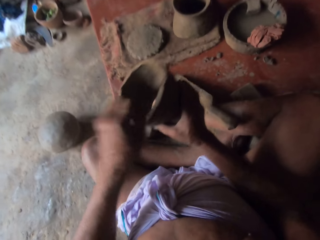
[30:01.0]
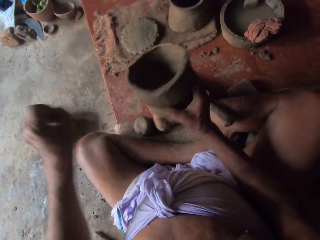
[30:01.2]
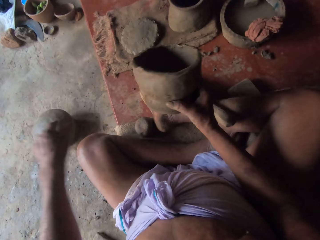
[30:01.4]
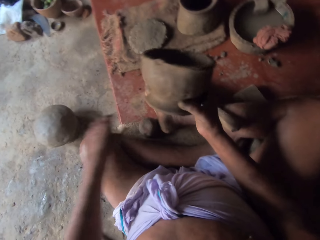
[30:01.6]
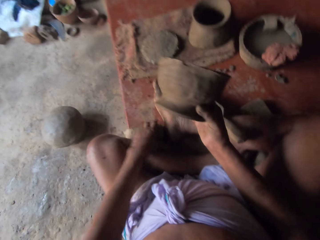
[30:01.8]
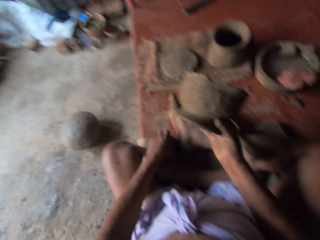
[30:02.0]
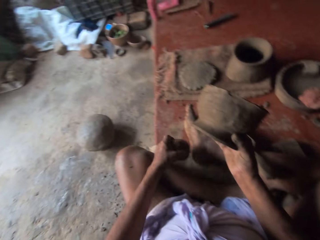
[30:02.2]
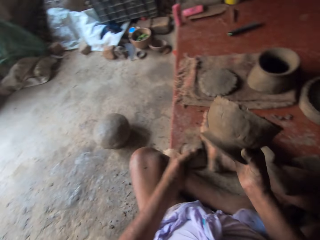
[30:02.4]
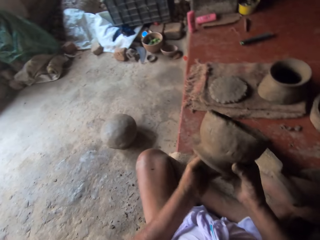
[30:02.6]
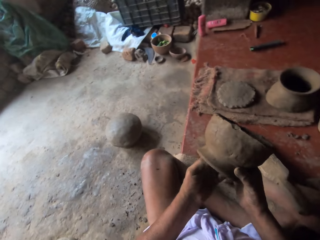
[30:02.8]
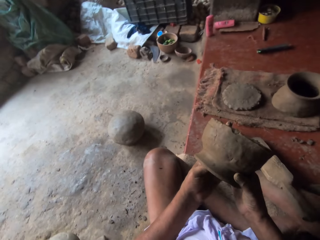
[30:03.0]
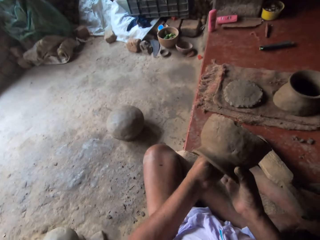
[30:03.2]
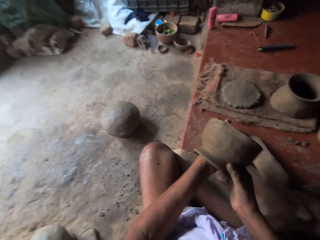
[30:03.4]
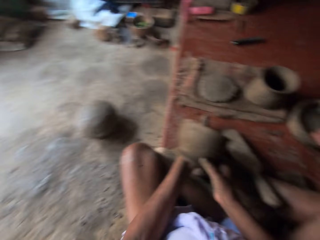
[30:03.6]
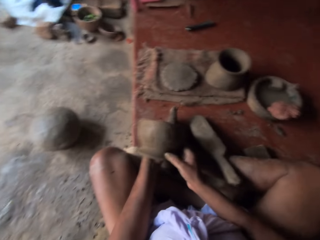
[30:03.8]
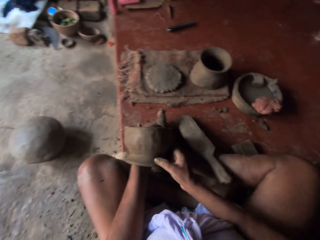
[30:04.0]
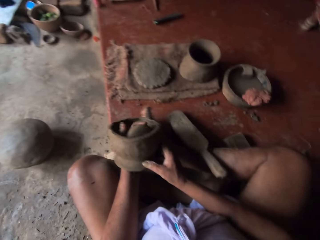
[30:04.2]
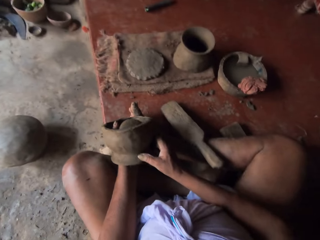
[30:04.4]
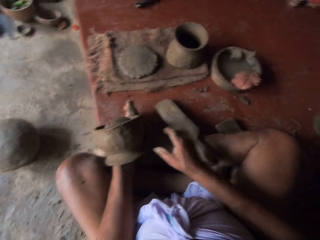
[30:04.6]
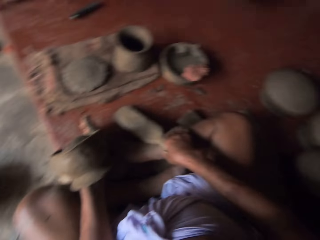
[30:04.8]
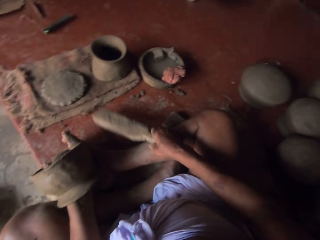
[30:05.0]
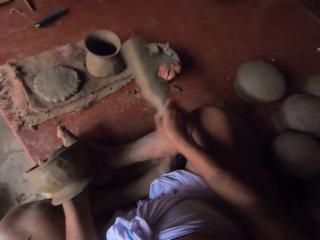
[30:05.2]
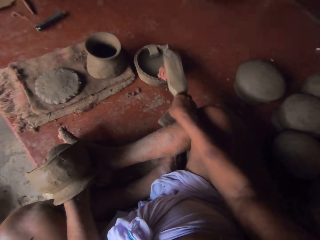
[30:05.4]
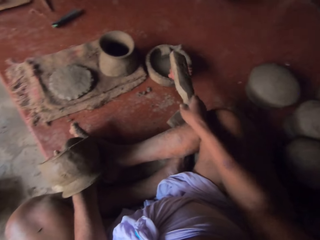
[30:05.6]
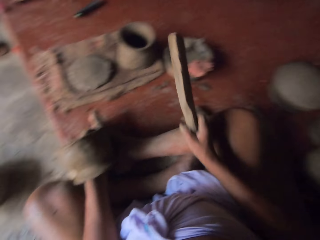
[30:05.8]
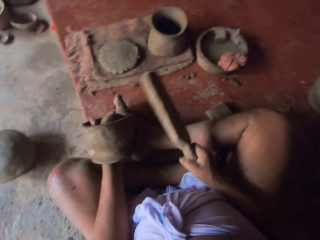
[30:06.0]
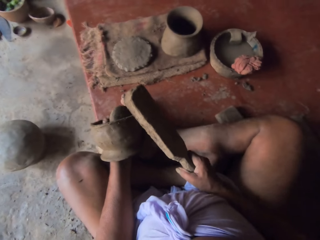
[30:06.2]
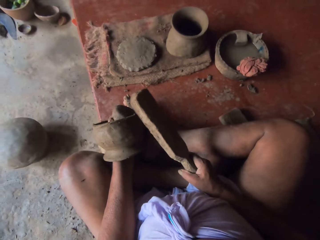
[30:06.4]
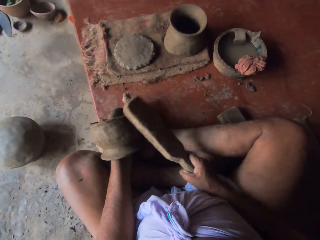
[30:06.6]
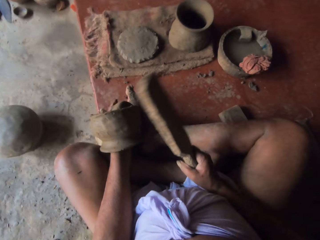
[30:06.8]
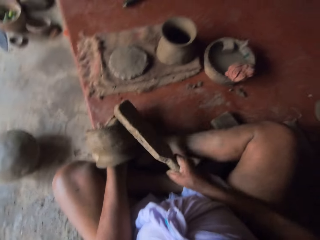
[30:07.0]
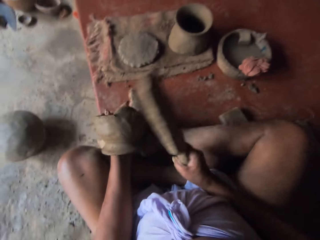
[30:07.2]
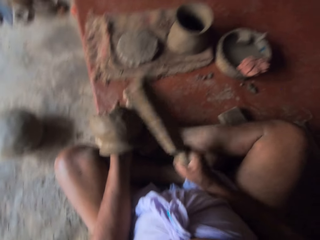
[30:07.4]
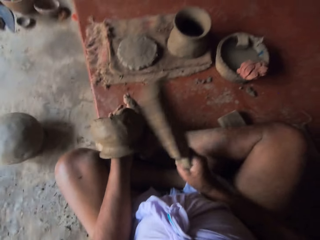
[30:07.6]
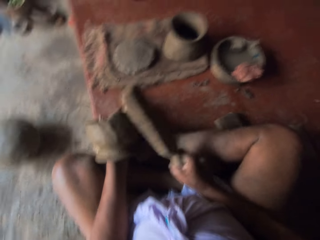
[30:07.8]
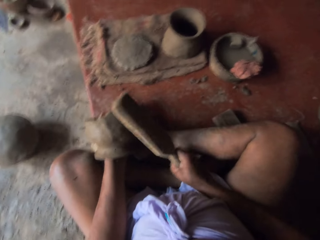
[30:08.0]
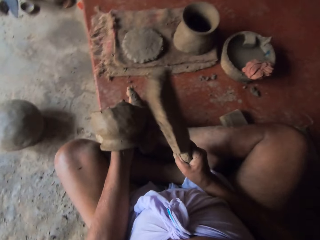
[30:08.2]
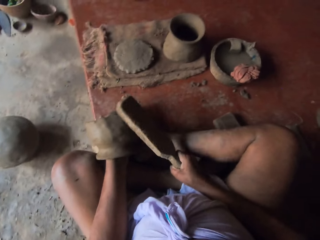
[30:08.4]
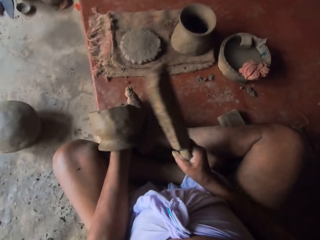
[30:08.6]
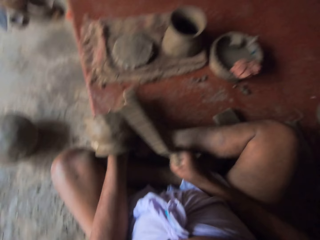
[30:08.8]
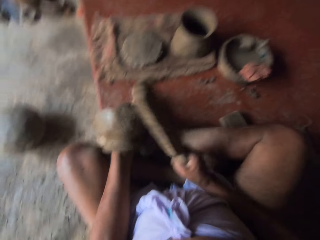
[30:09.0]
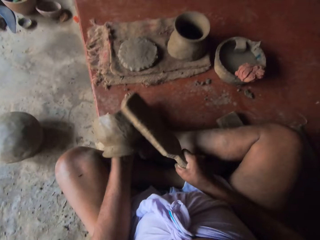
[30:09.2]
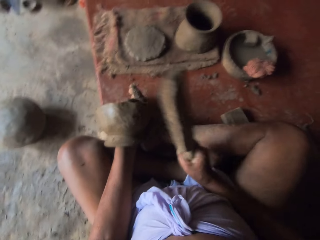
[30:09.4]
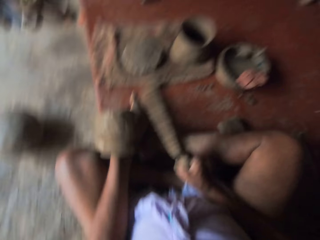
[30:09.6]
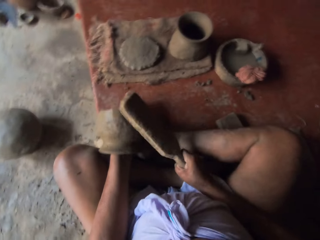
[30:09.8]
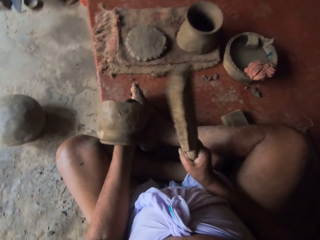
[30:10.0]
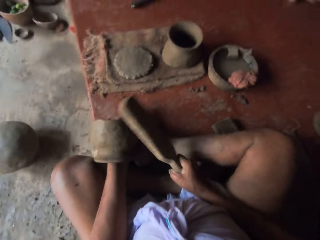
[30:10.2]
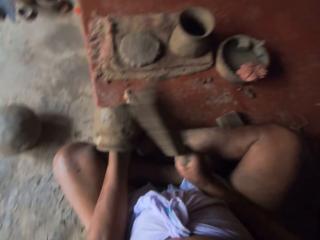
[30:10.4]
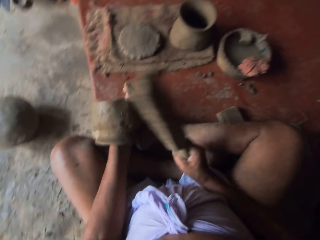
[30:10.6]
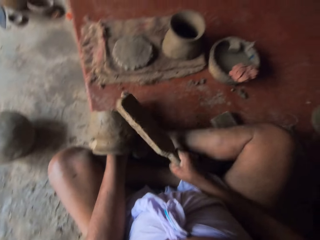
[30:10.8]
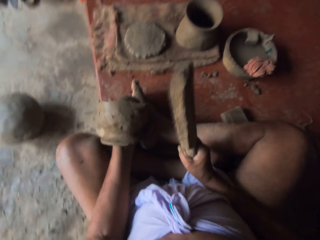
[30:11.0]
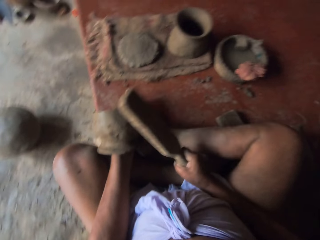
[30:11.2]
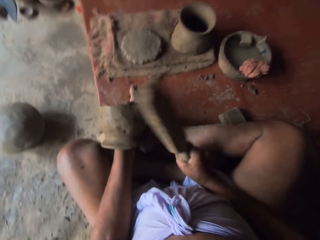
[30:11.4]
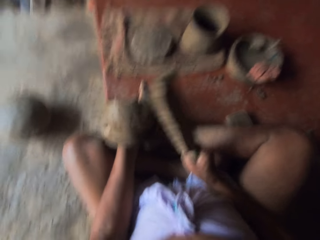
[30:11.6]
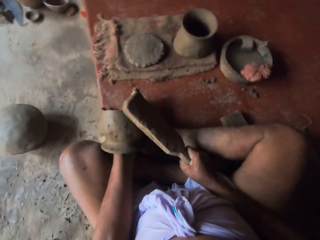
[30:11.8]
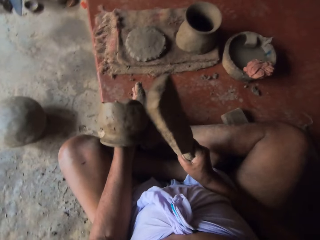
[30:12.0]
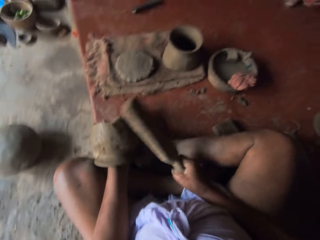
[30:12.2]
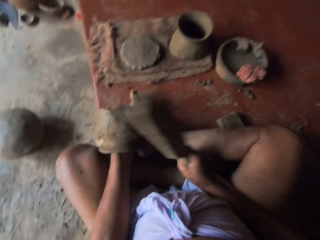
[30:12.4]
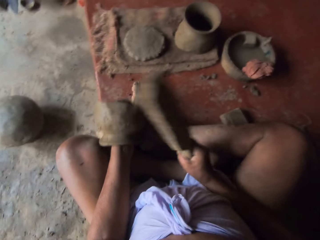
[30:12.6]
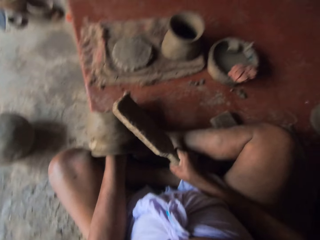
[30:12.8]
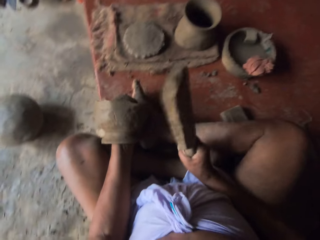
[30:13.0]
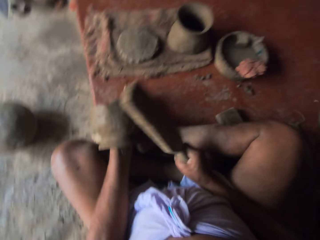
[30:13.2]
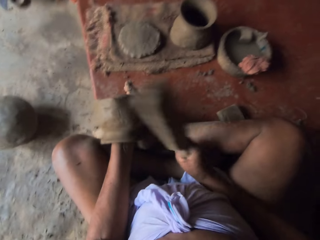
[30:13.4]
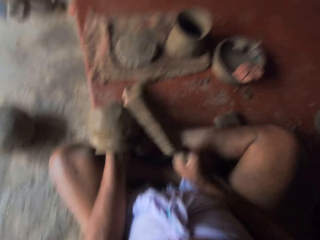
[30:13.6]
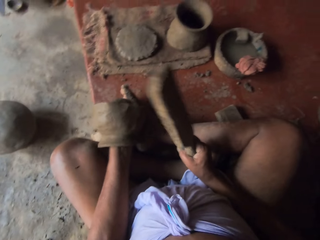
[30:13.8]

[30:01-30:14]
The camera wearer picks up a roll of clay and puts the clay roll in the pot. They hold the clay pot. They pick up a wood potter's rib and hit the potter's rib on a cloth. They pick up the clay pot. They shape the clay pot with the stick. They shape the clay pot with the stick again.

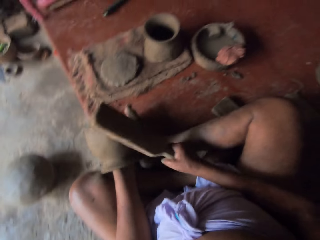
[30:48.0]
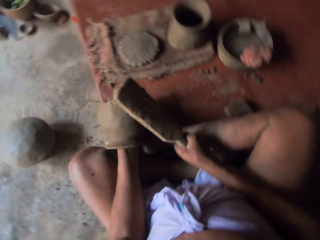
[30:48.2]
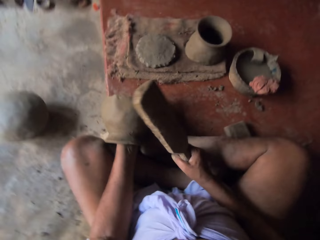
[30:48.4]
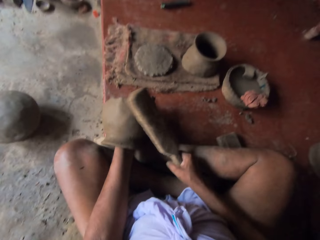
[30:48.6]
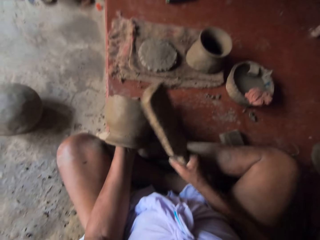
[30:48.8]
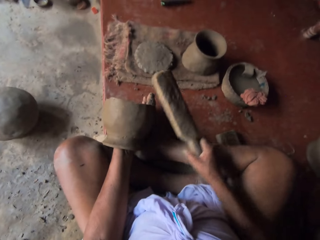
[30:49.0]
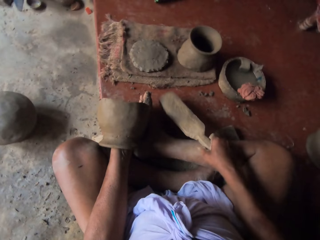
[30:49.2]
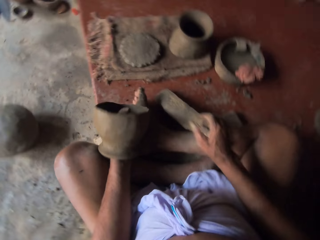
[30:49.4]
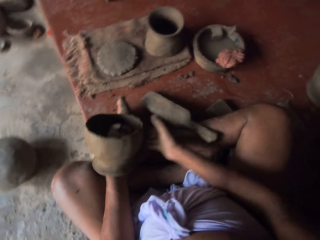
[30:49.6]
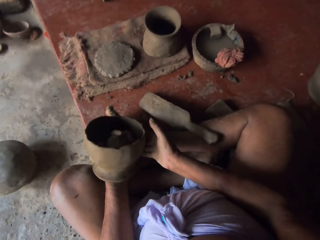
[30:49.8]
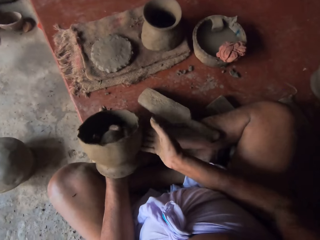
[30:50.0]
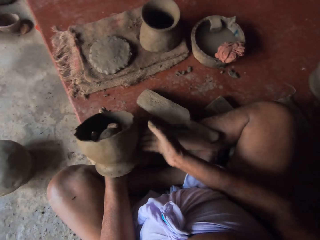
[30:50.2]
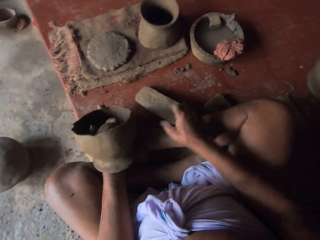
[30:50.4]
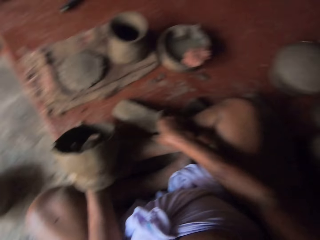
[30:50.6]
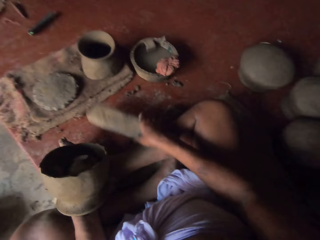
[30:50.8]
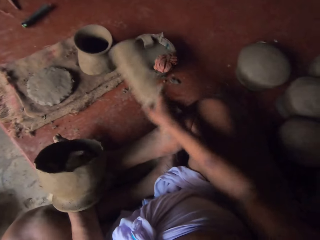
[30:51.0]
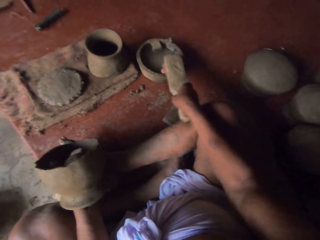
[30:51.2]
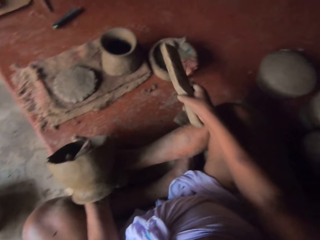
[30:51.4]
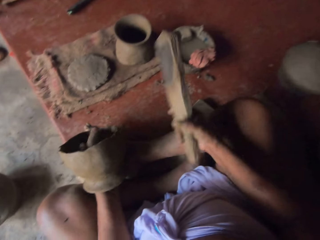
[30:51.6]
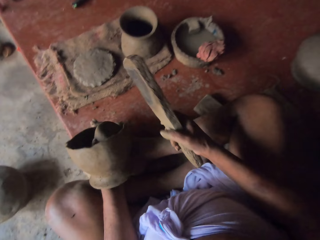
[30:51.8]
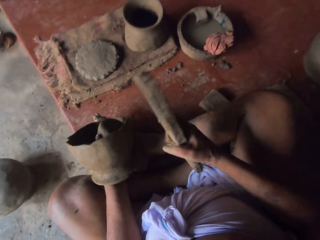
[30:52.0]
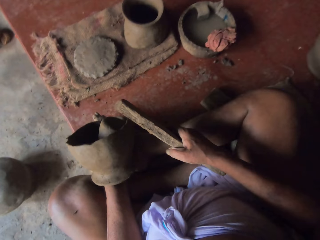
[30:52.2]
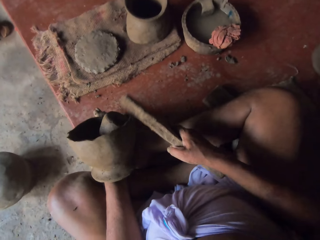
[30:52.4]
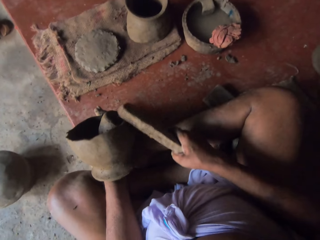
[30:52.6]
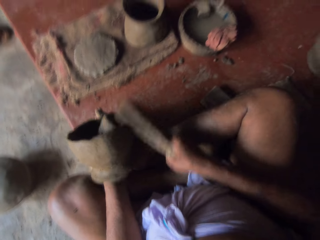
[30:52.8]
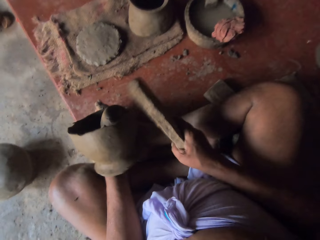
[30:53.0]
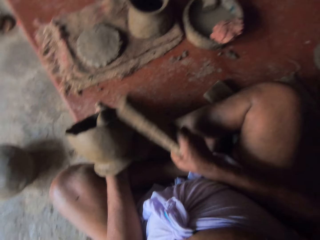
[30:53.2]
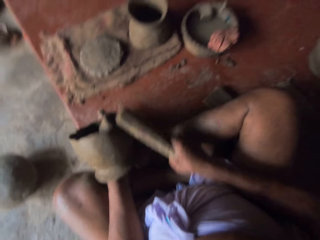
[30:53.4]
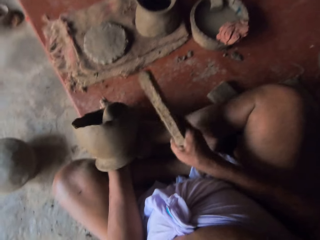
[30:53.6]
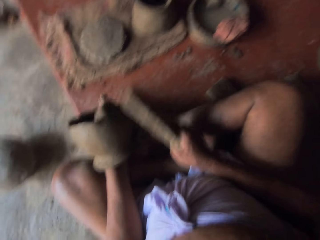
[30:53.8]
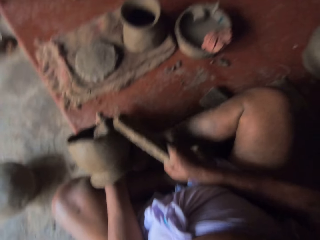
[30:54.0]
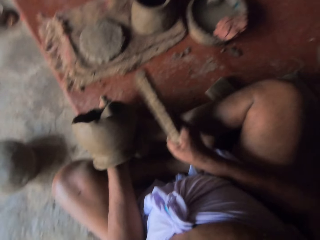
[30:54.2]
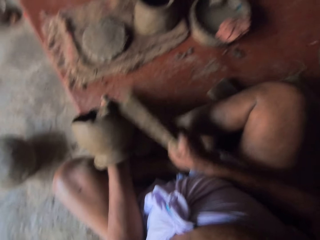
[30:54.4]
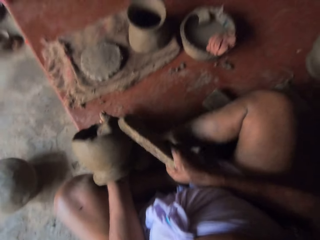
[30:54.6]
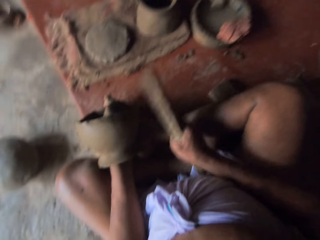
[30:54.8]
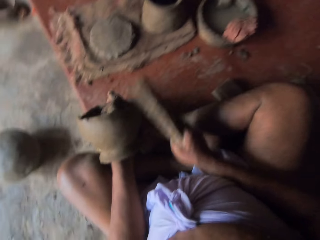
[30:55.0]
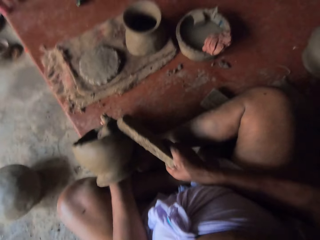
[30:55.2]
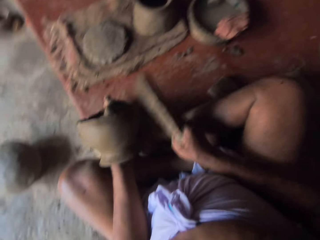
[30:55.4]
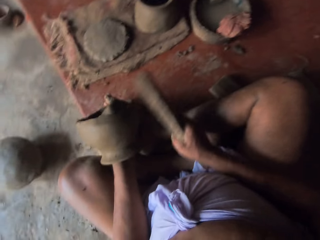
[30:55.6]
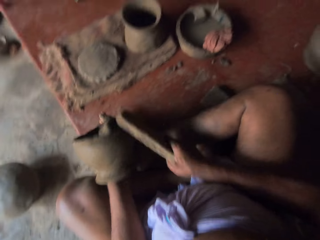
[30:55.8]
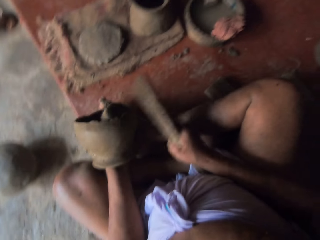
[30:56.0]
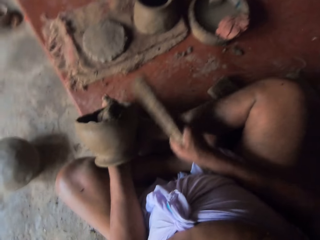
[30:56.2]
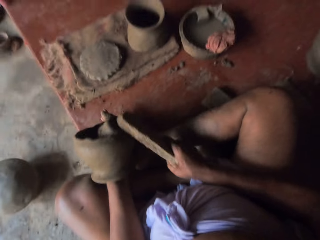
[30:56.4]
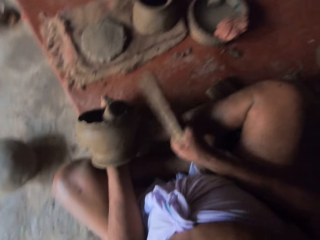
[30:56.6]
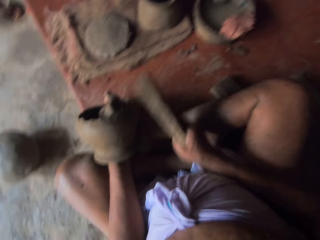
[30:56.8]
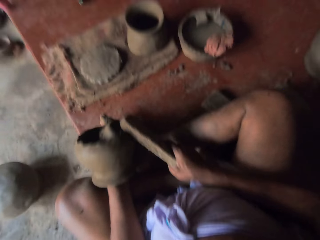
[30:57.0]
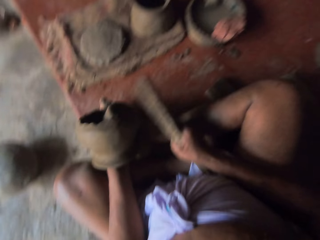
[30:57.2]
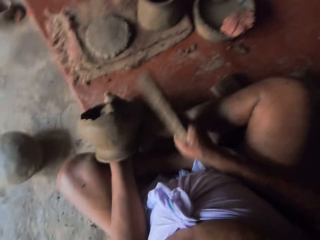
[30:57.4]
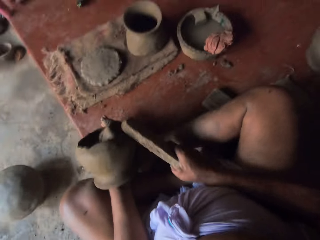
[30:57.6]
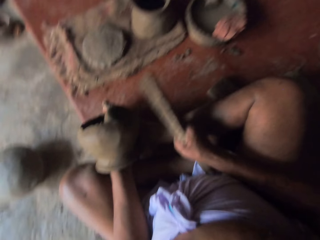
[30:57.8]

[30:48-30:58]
The camera wearer drops a wood potter's rib on the floor. They rotate a clay pot. They pick up the wood potter's rib. They hold the clay pot. They pick up the clay pot. They hit the potter's rib on a cloth. They shape the clay pot with the stick.
